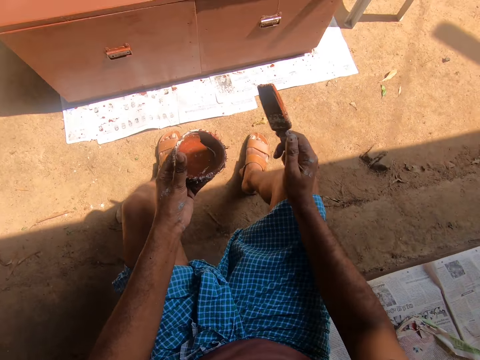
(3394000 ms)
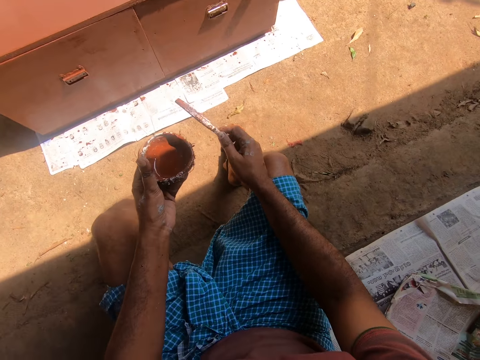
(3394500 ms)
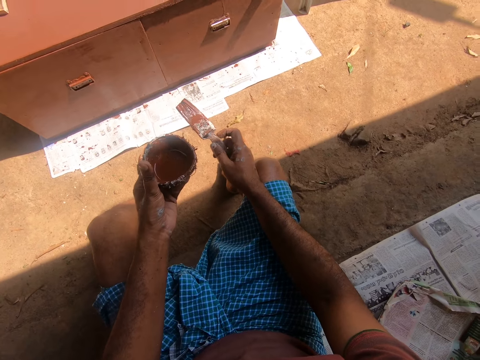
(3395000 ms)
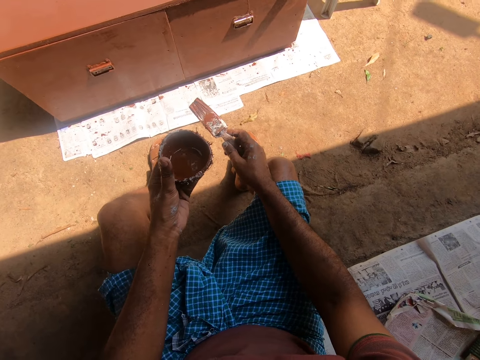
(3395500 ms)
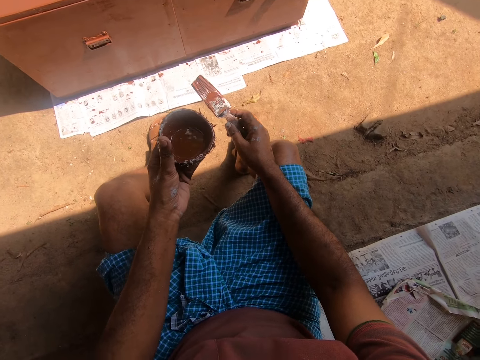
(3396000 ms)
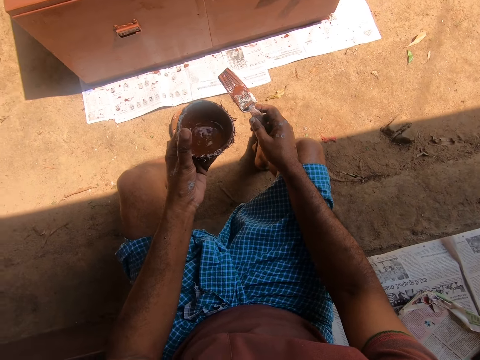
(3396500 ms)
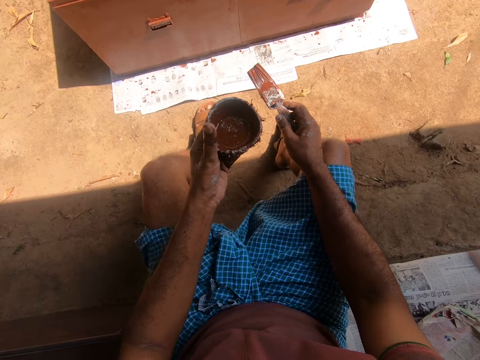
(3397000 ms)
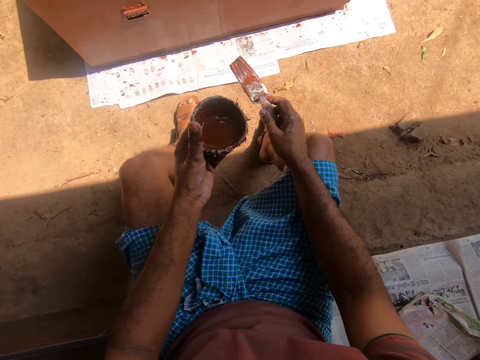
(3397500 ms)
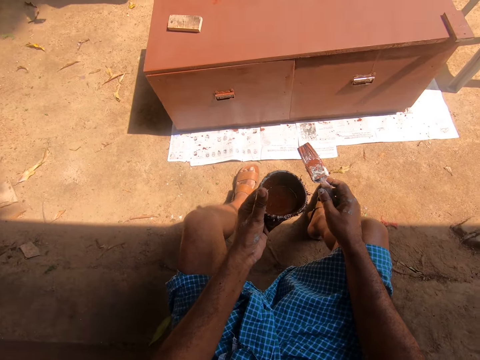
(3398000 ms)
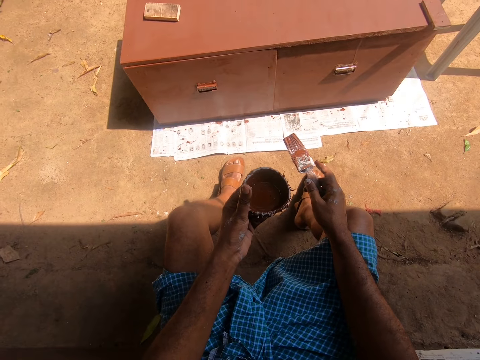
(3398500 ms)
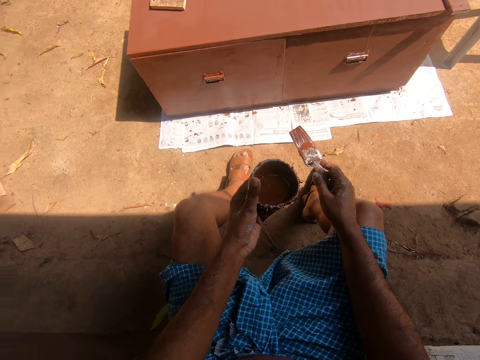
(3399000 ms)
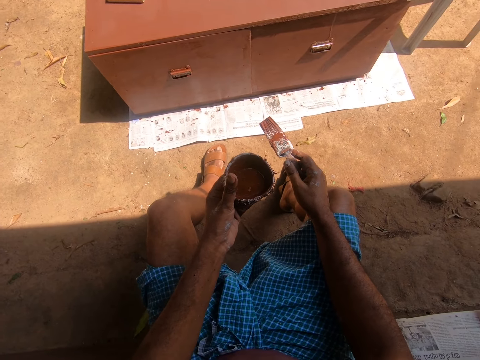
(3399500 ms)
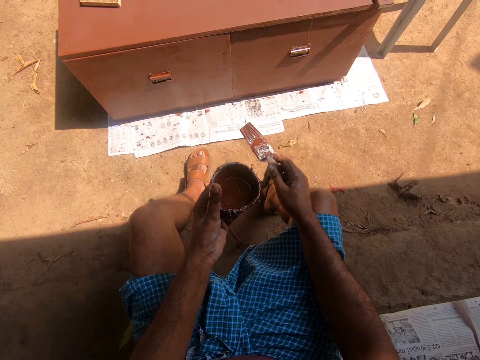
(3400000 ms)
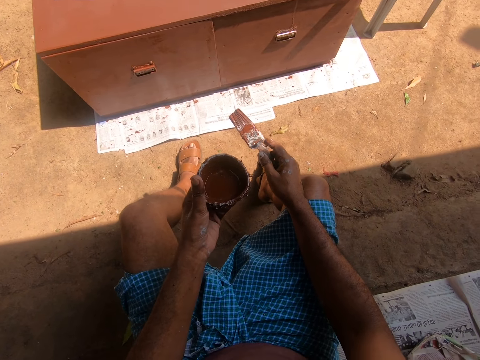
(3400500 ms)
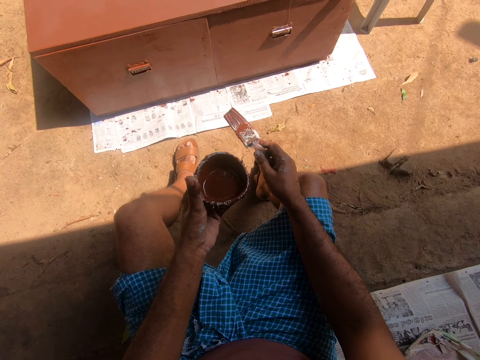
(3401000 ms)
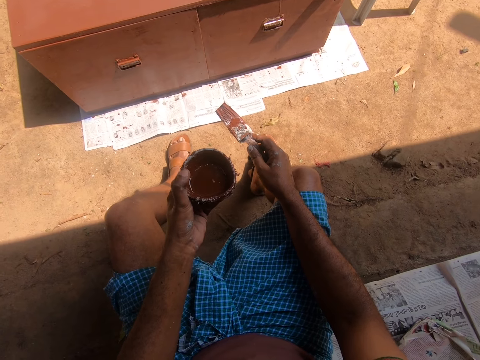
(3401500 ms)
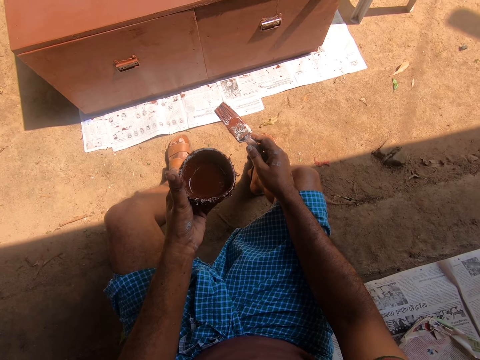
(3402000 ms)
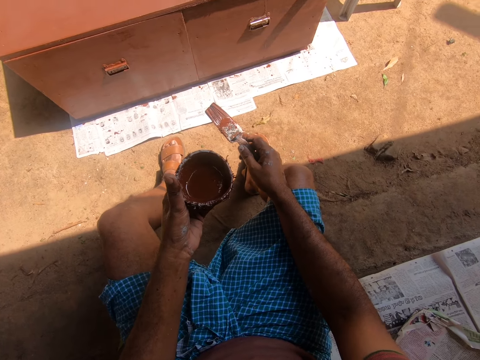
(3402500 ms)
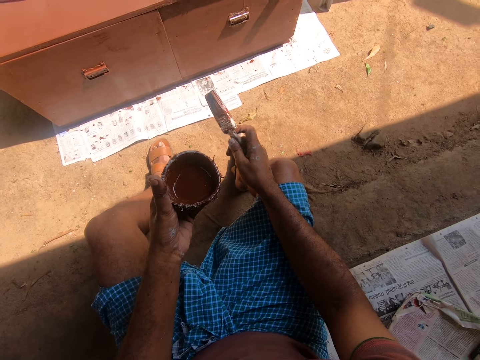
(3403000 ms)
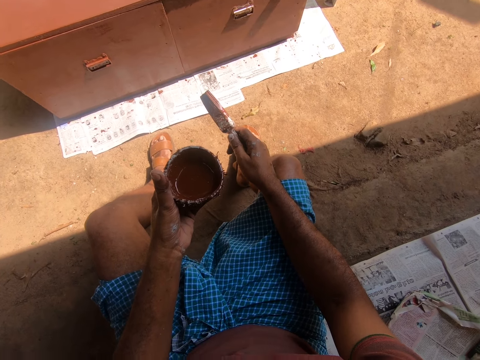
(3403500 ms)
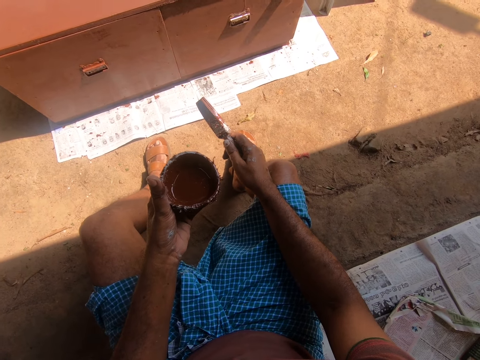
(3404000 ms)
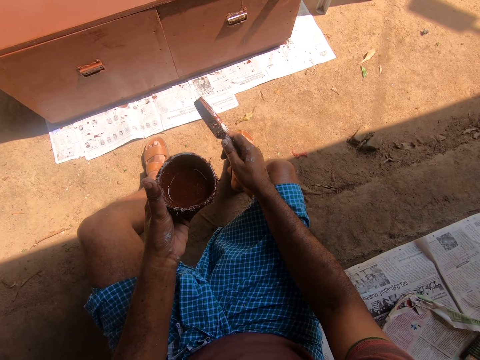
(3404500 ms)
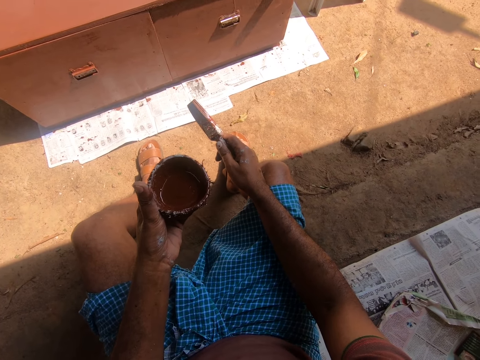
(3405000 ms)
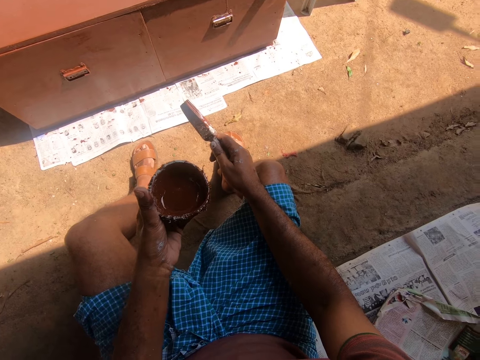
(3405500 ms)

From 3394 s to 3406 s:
The camera wearer stares at the cardboard.

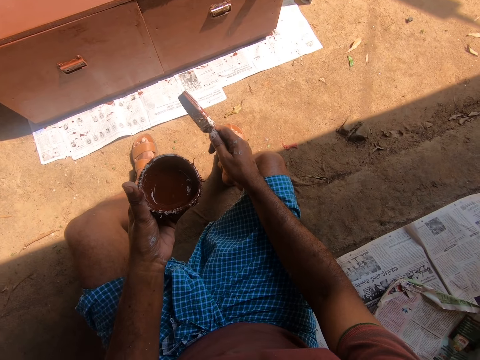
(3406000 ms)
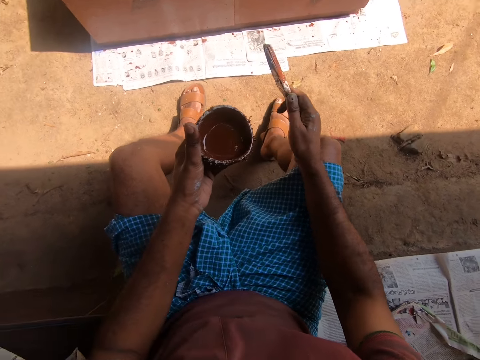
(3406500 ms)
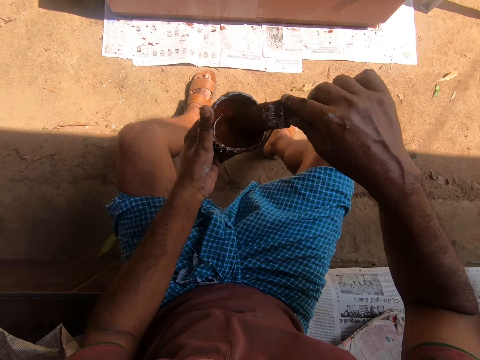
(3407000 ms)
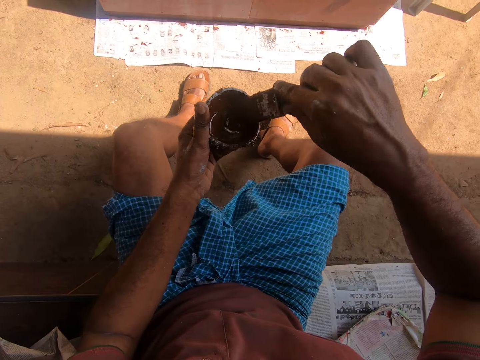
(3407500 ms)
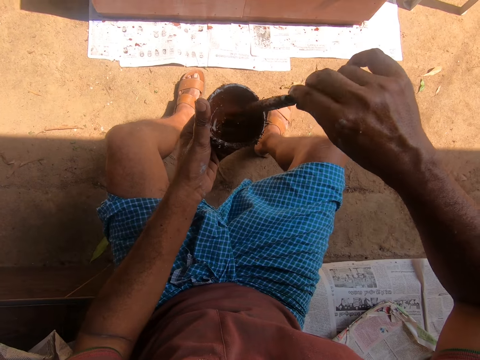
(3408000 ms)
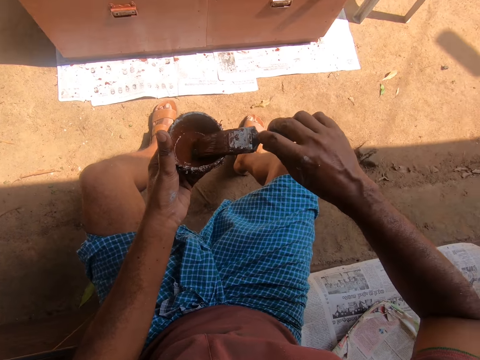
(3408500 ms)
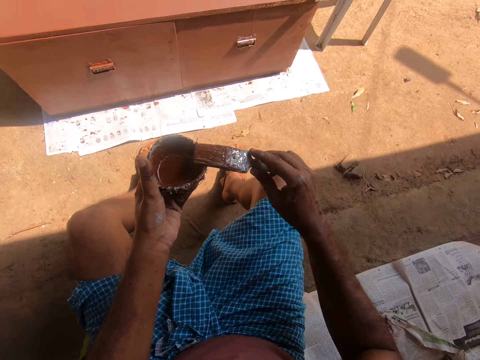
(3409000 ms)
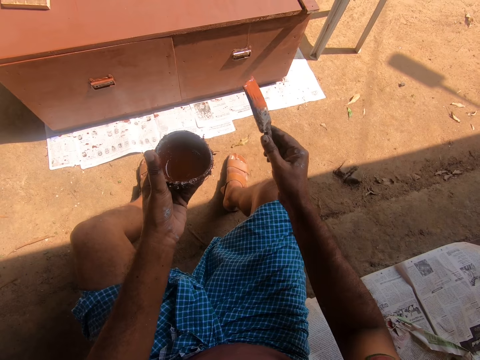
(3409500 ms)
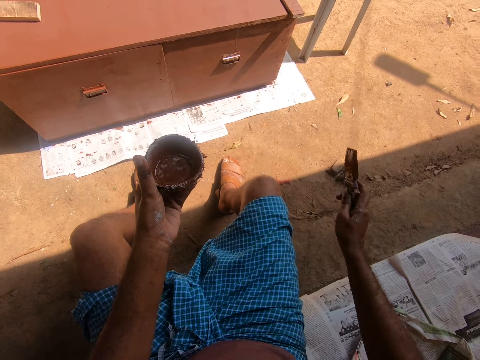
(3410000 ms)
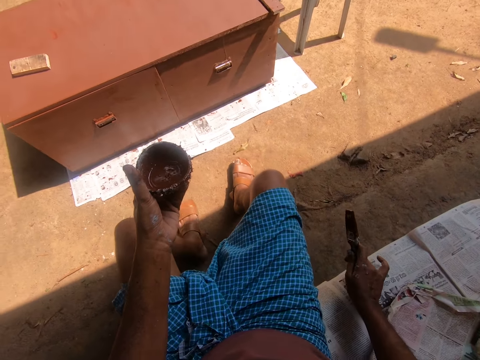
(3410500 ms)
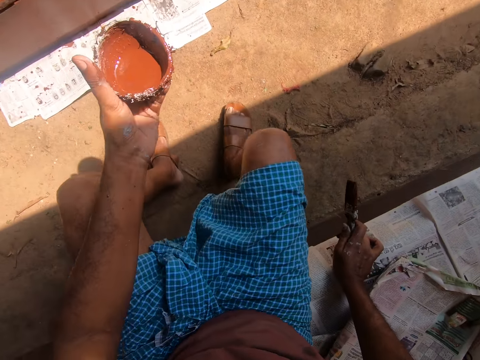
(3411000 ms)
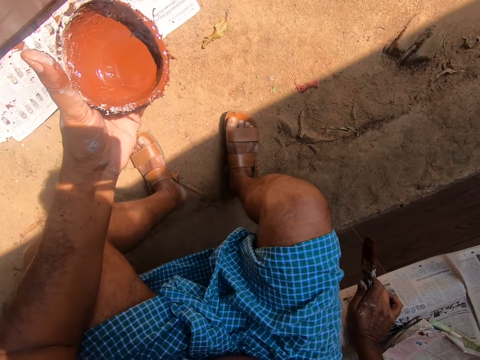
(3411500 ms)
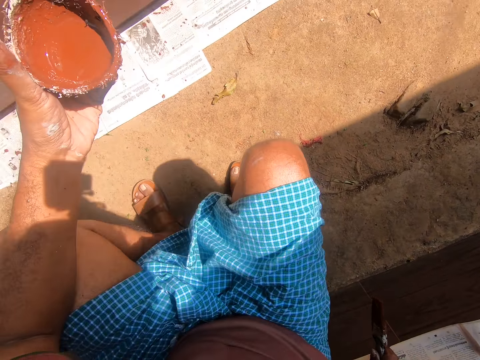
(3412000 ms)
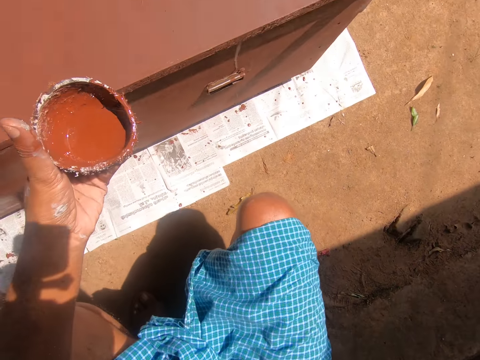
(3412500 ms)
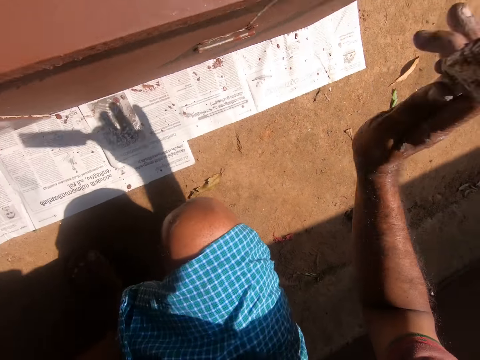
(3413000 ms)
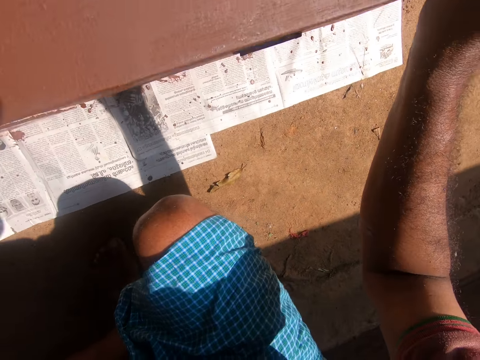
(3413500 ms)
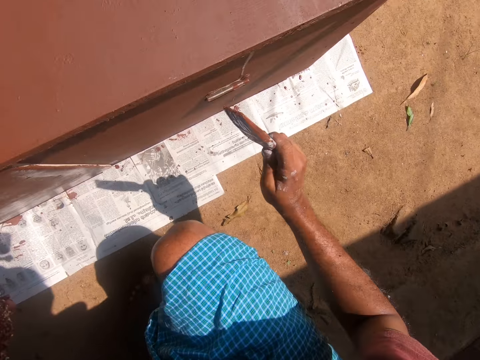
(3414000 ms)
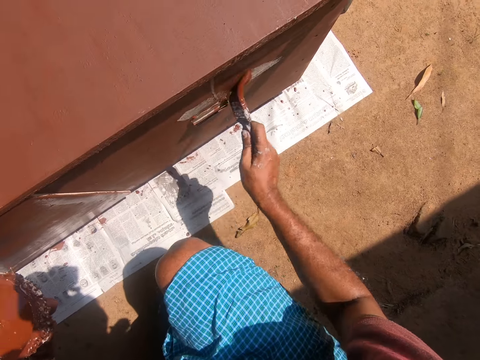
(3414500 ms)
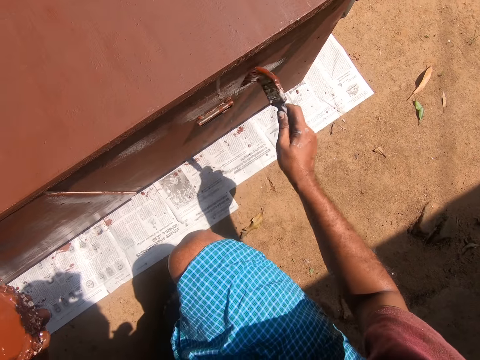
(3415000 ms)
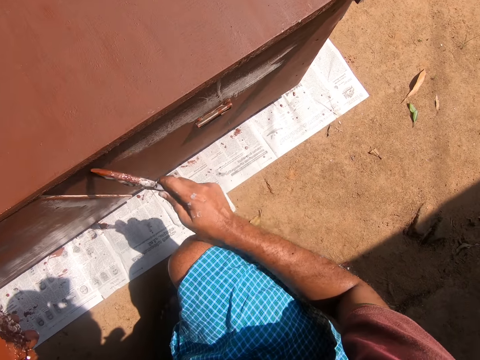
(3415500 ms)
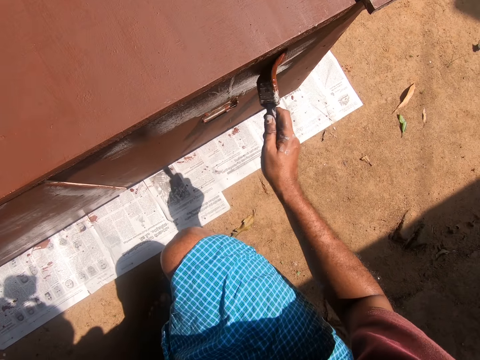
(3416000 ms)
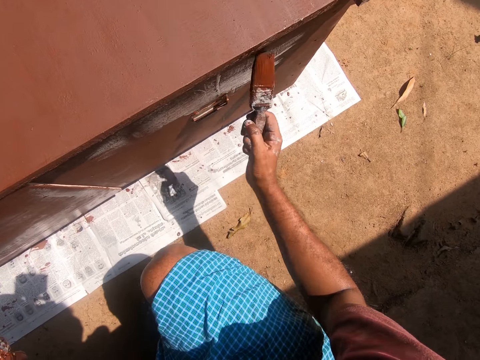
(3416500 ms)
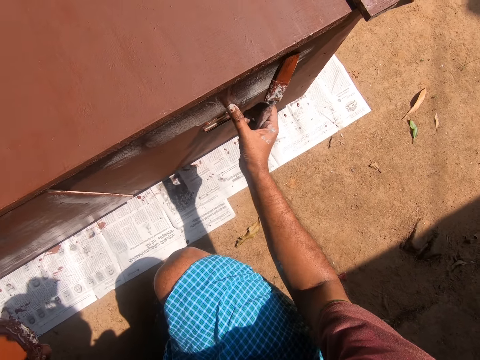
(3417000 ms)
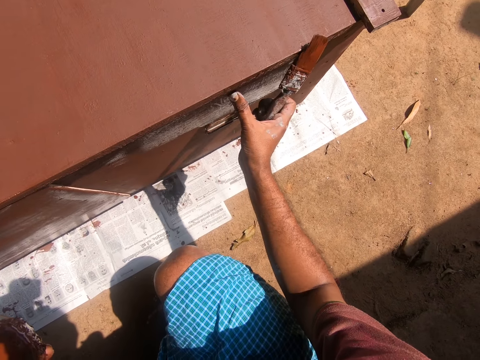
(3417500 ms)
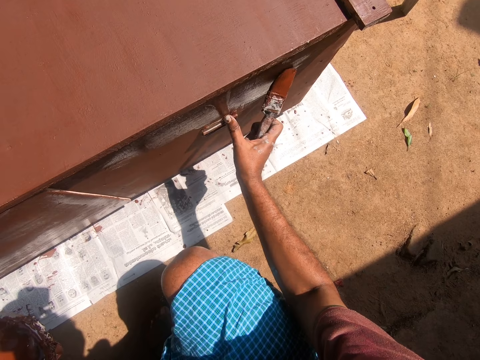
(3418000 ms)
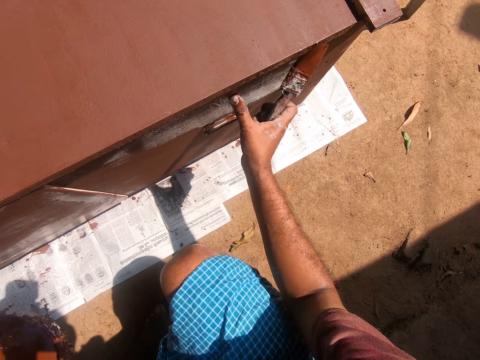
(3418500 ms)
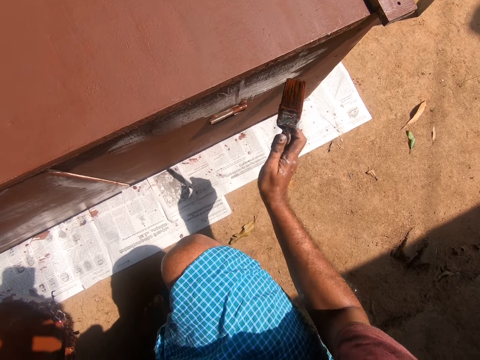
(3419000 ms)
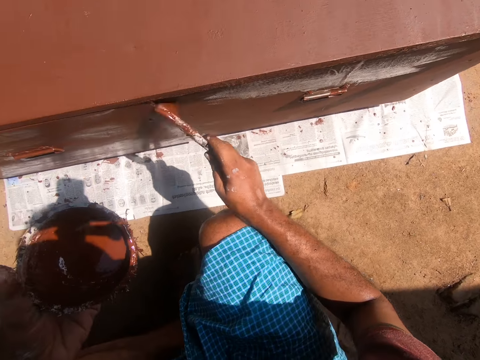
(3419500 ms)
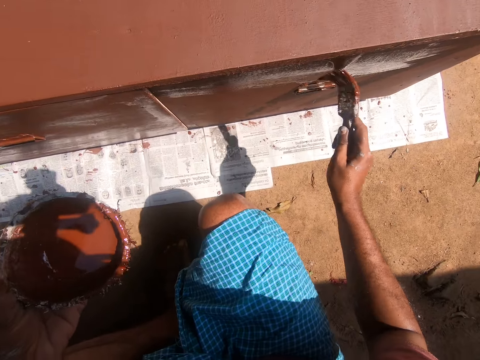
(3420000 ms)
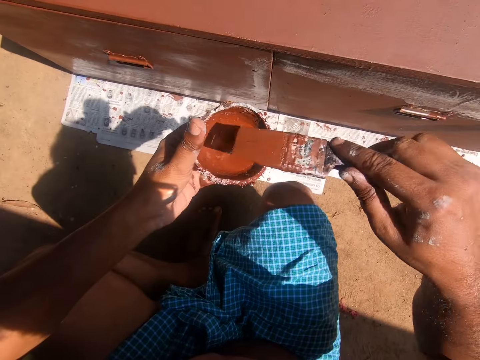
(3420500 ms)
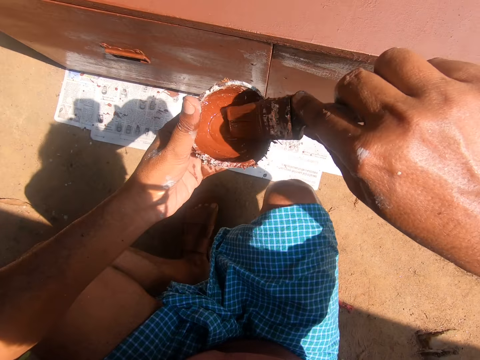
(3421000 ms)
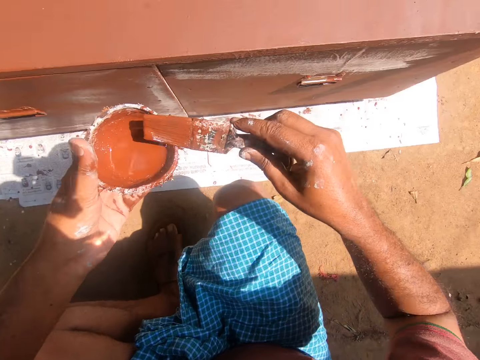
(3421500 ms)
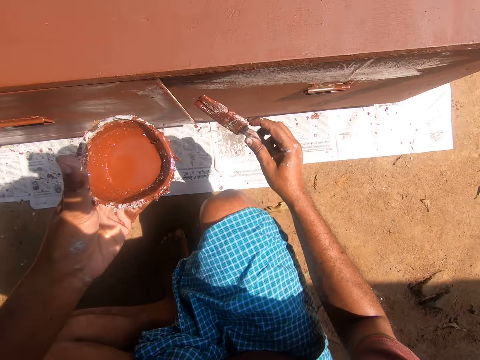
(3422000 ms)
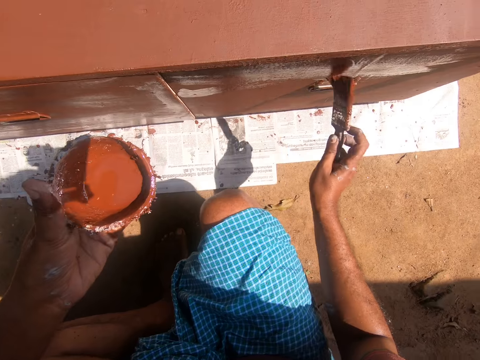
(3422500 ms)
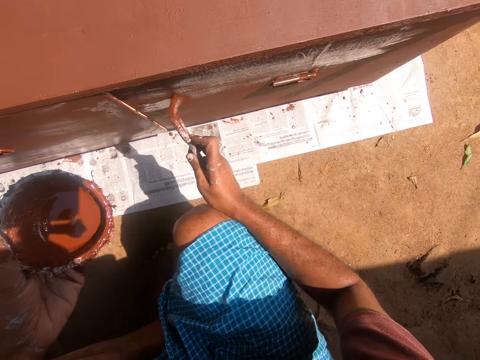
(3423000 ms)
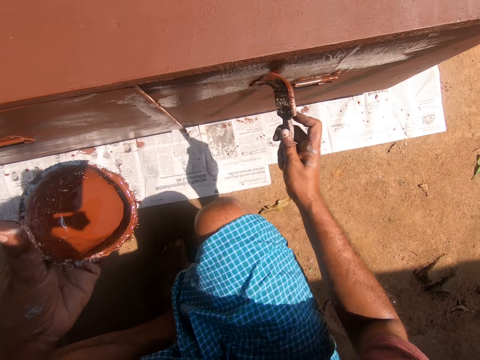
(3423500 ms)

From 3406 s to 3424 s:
The camera wearer dips the brush in the container. He wipes the brush. He moves closer to the cardboard. He paints the table with the painting brush. He wipes paint with his hand. He dips the paintbrush into the coconut shell containing paint. He paints the table with the painting brush.
